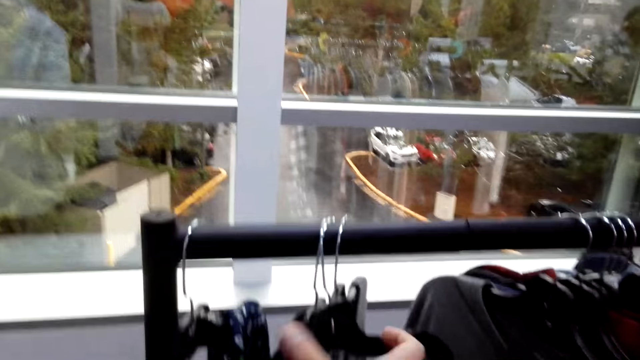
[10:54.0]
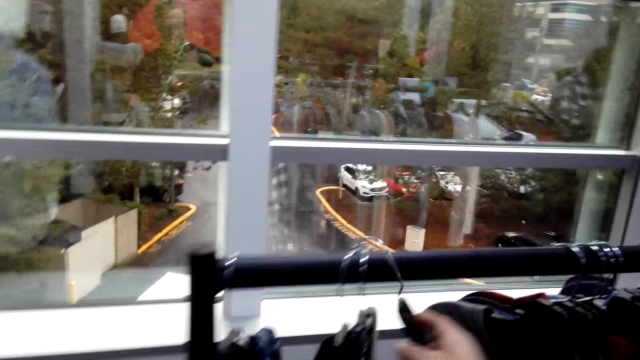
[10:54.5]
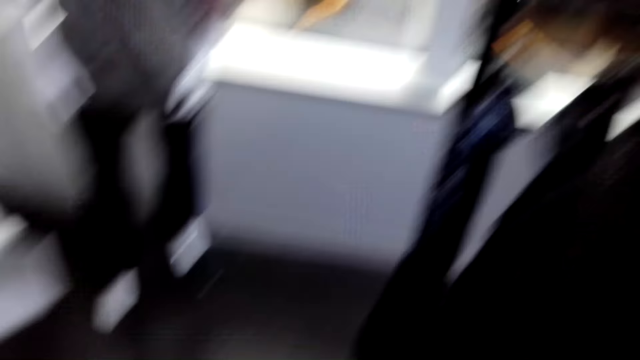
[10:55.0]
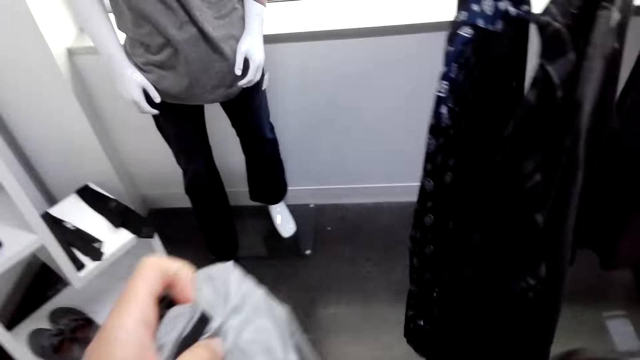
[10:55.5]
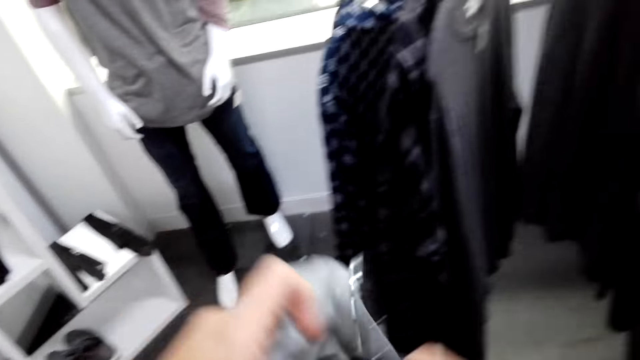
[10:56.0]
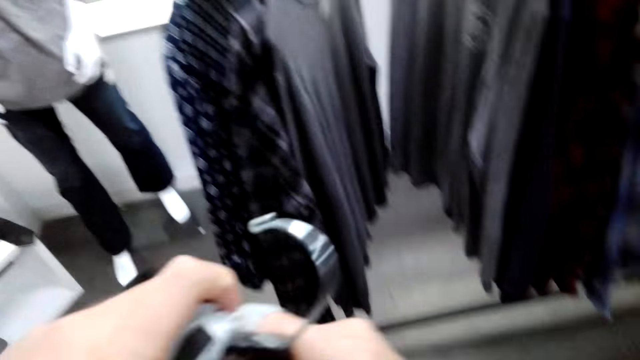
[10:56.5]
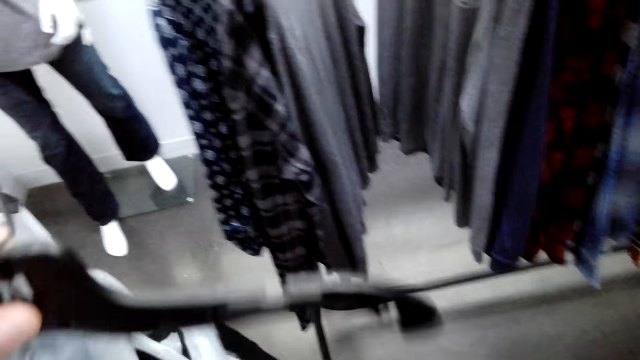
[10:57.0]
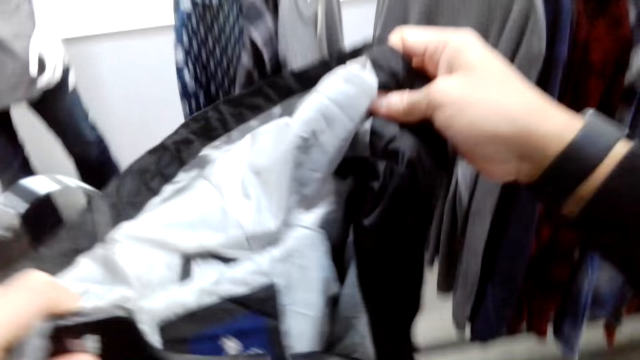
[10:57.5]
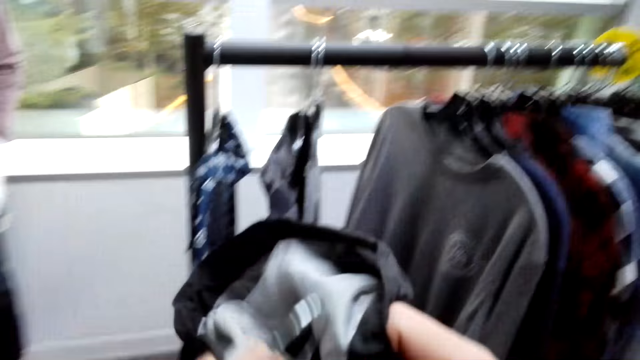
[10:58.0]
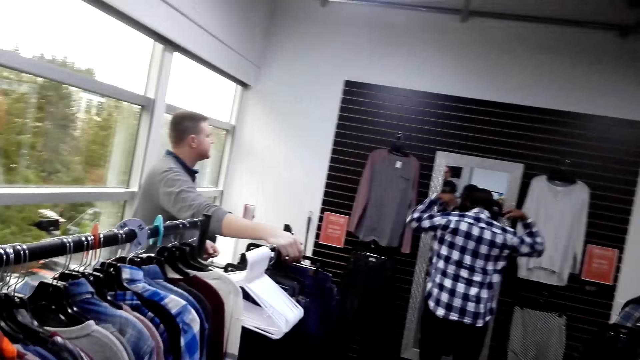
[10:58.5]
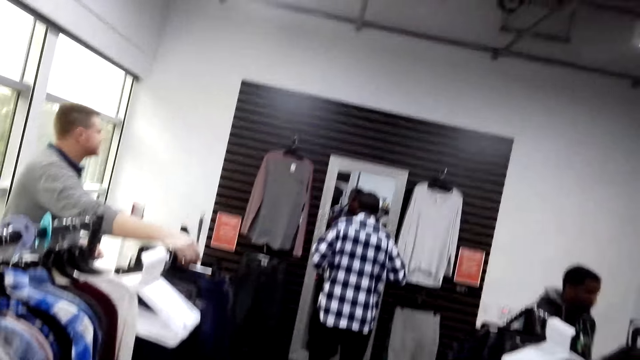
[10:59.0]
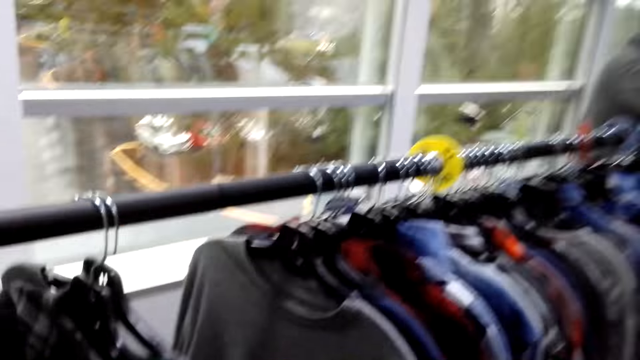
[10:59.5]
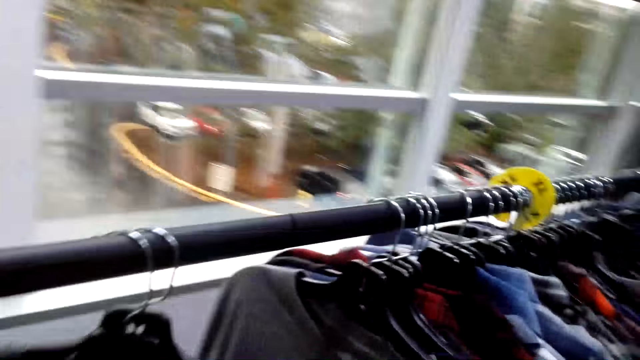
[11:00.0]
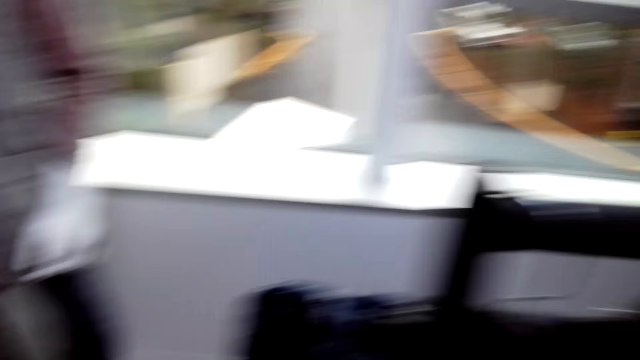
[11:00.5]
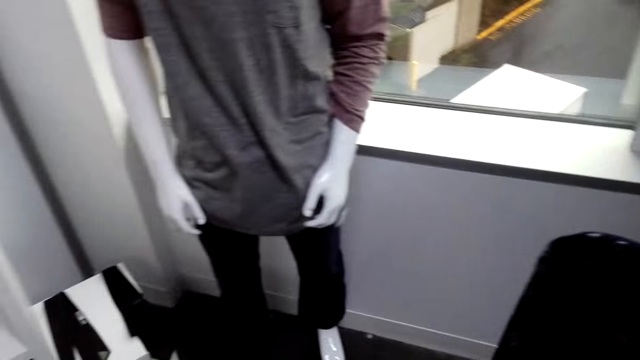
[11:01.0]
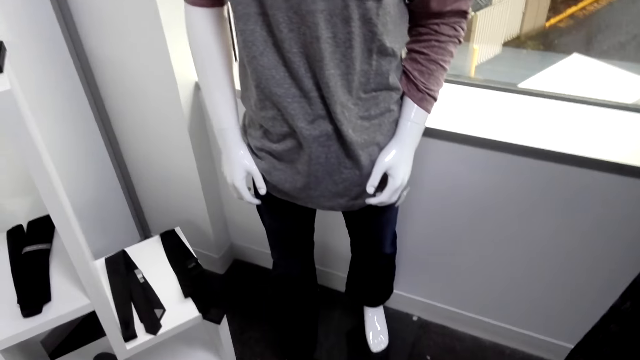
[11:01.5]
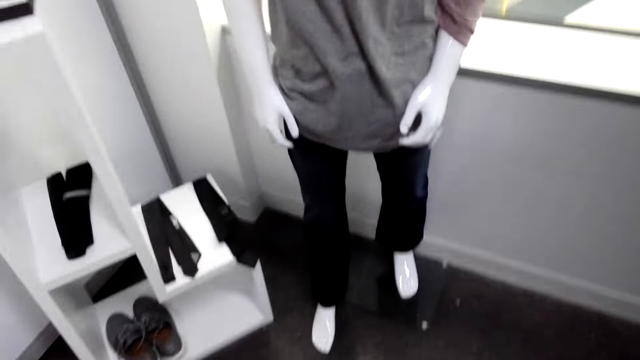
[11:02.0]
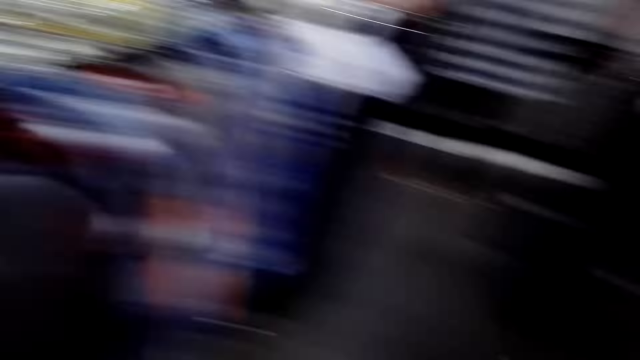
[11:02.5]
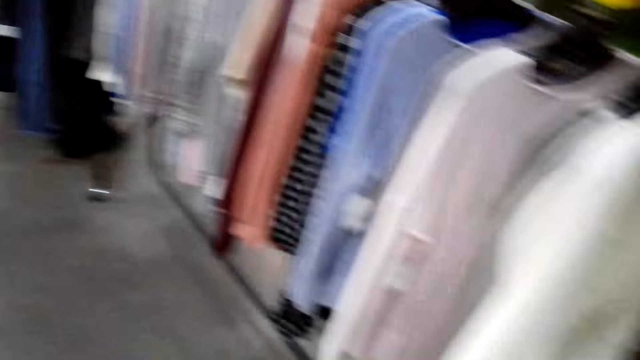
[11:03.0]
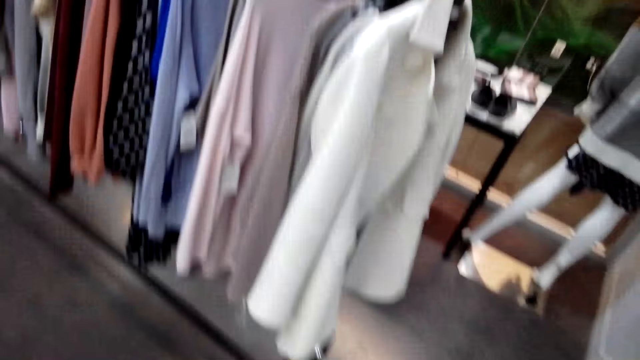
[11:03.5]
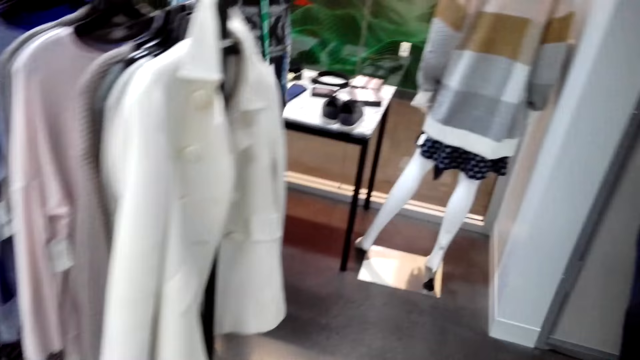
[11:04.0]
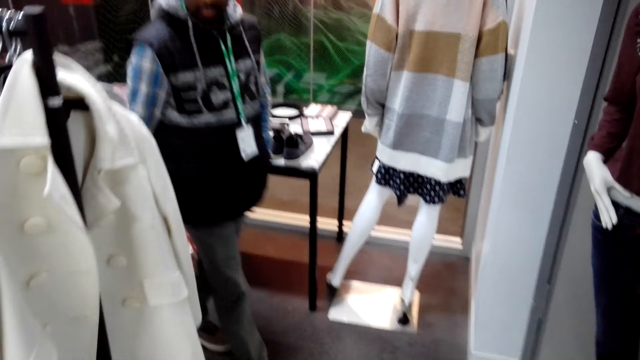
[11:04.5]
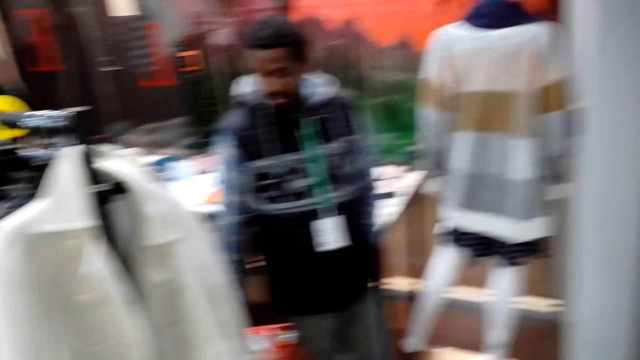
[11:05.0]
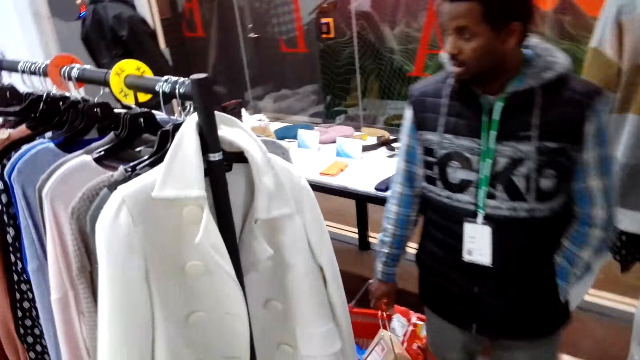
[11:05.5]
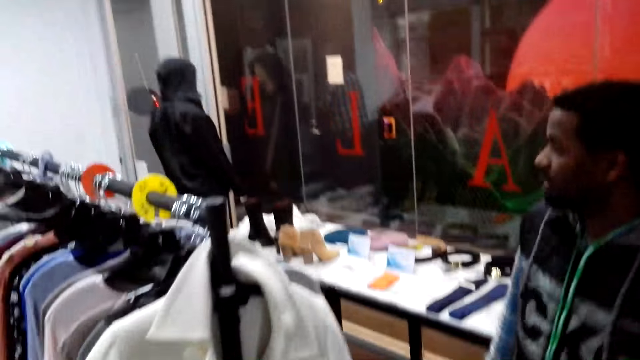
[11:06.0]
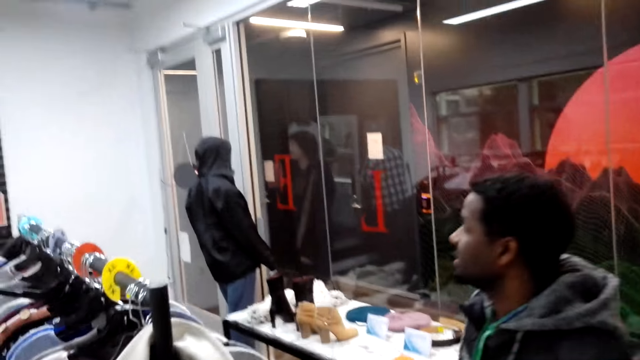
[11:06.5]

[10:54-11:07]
The camera wearer picks up a hanger from the stand. They put the jacket on the hanger. They hang the jacket. They look around the boutique.

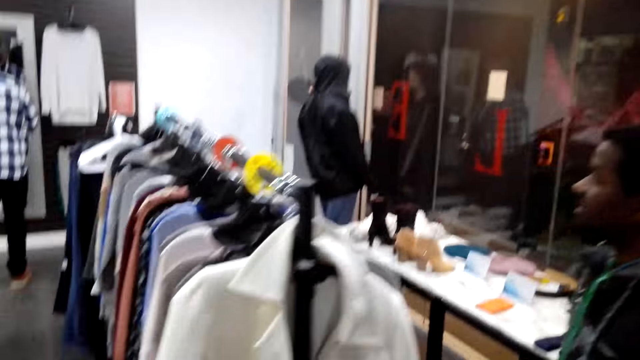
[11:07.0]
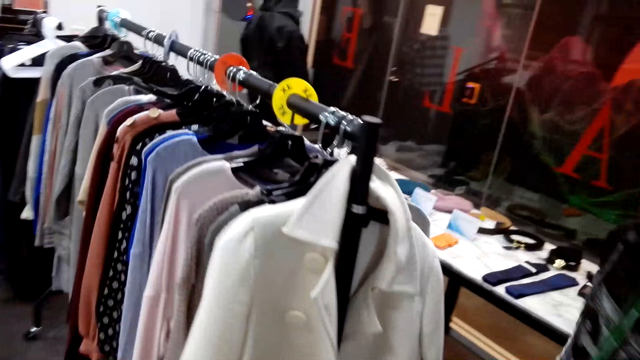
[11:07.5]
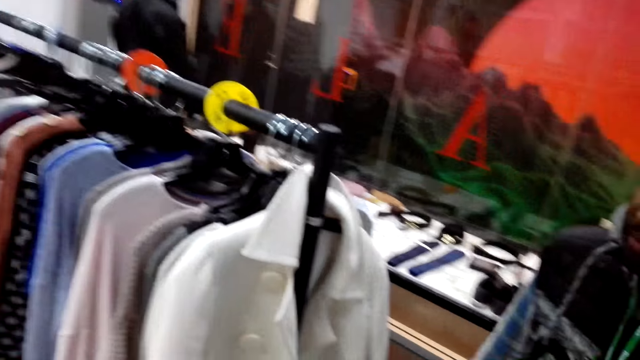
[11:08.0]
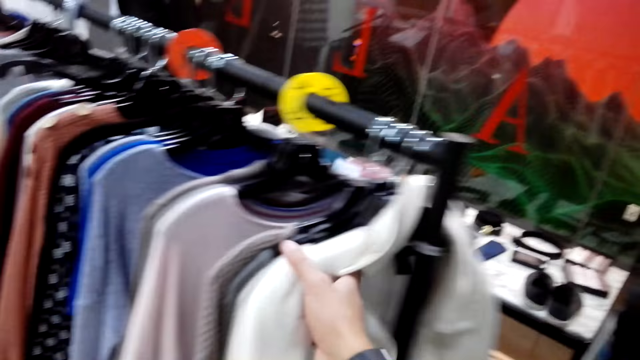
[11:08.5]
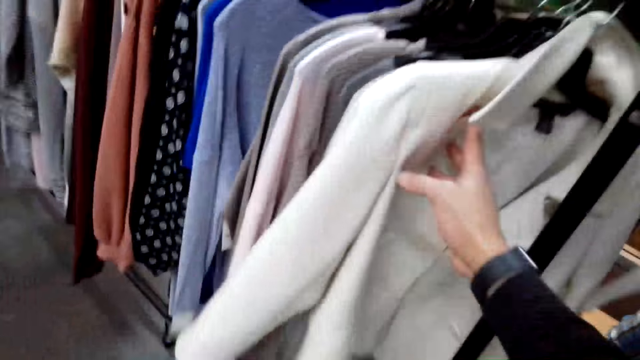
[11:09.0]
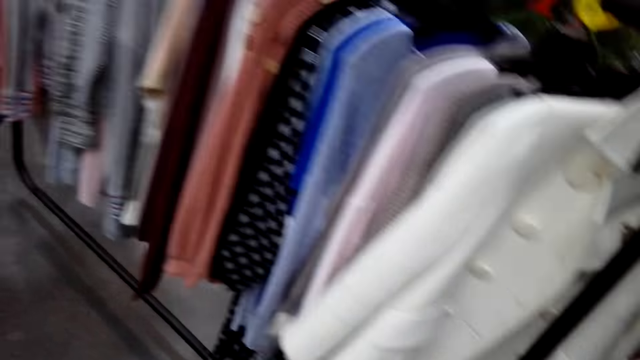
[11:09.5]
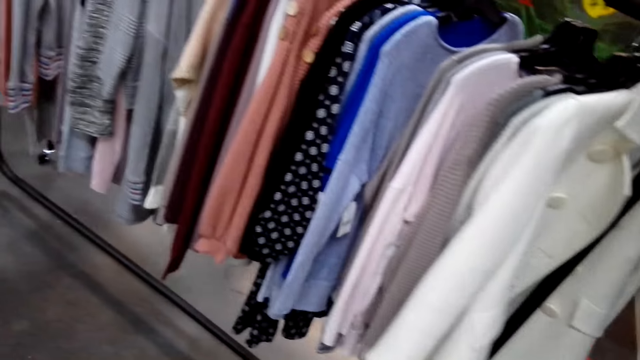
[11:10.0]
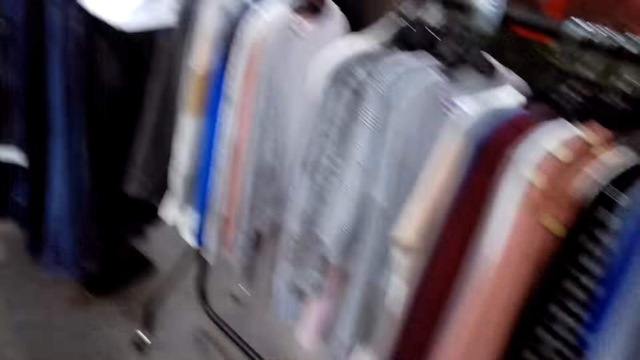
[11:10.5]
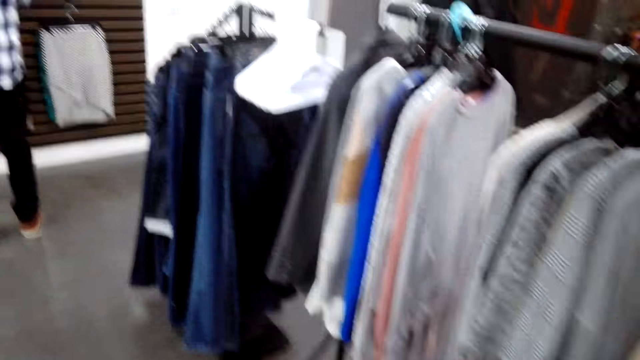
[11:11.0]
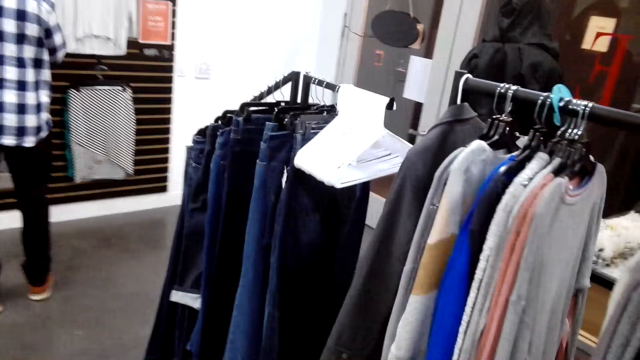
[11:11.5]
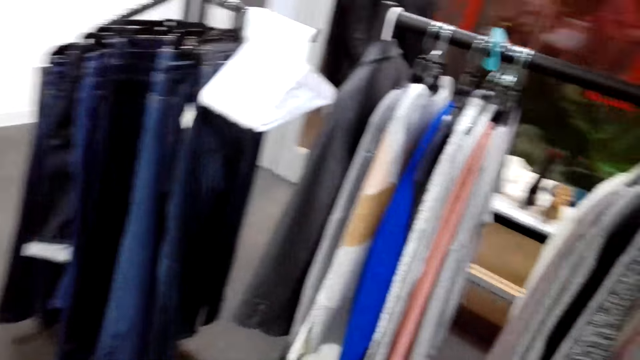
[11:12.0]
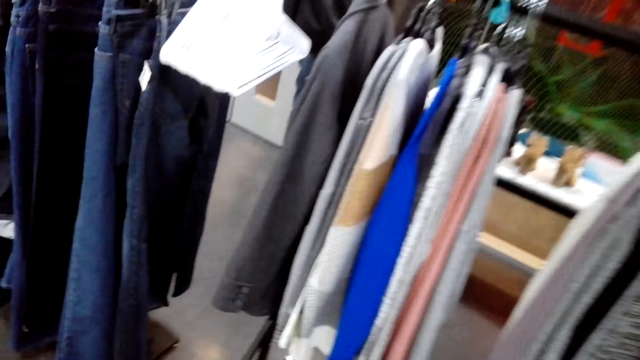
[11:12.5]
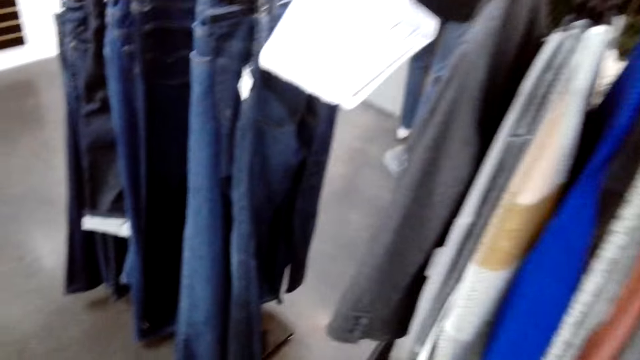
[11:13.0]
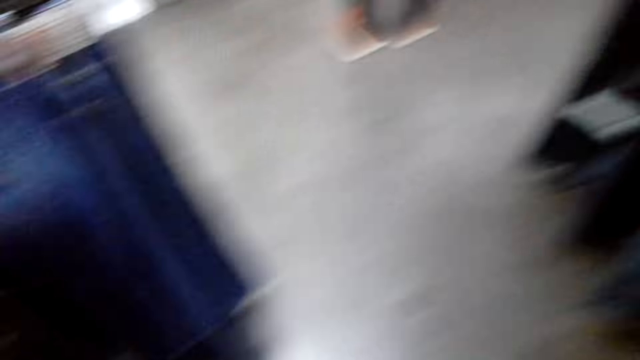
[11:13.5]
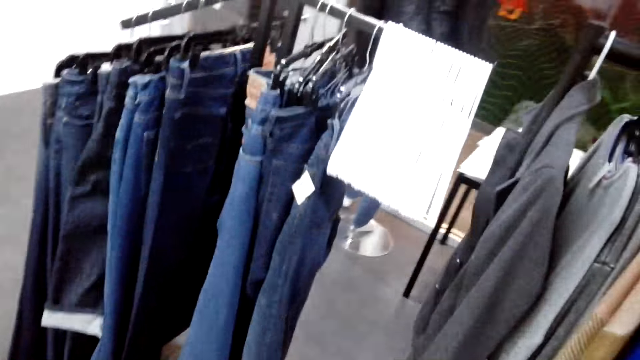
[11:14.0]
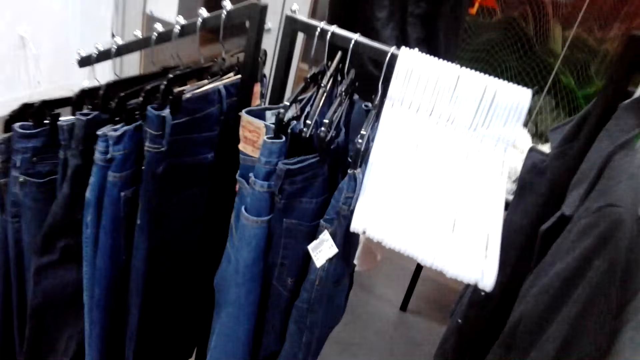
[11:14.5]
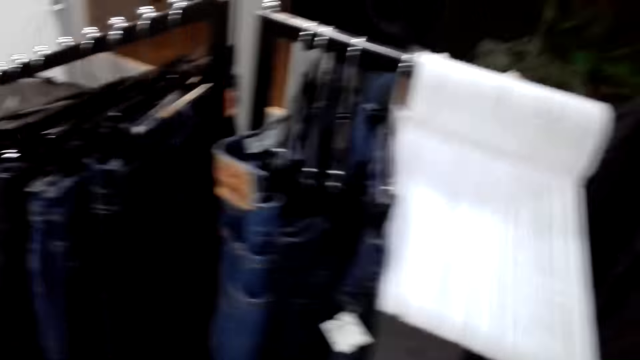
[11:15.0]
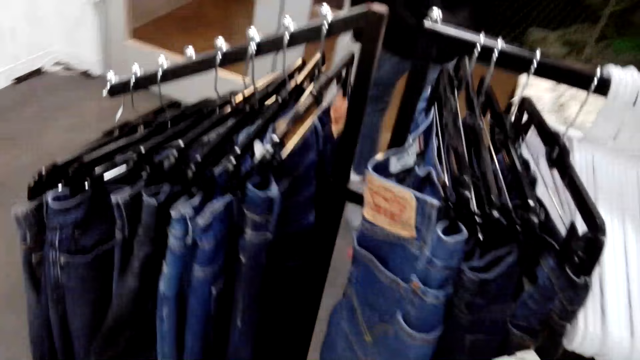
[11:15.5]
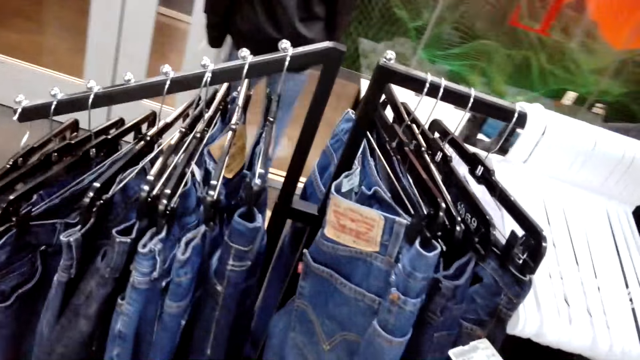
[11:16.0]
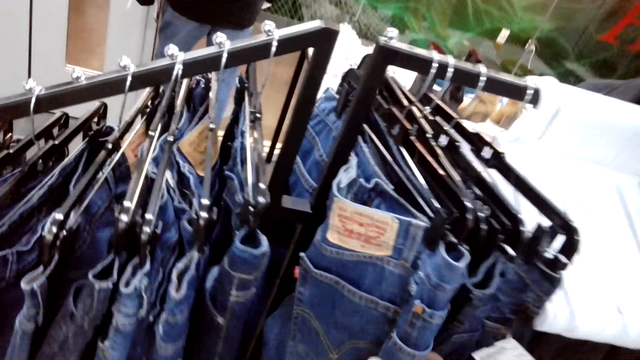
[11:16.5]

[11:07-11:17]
The camera wearer touches a white jacket on the hanger. They hold the cloth. They walk around the boutique.
